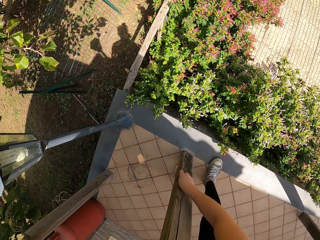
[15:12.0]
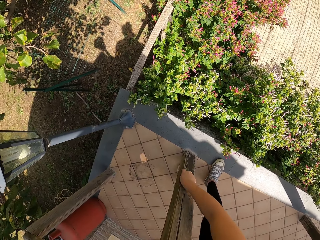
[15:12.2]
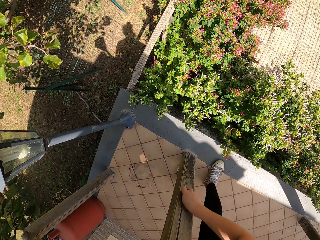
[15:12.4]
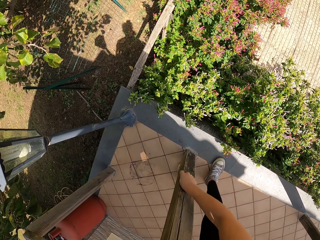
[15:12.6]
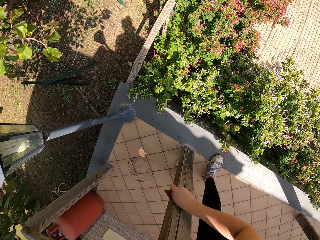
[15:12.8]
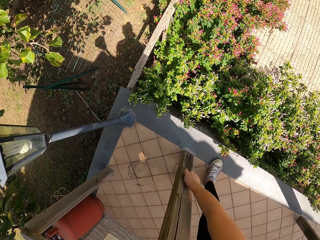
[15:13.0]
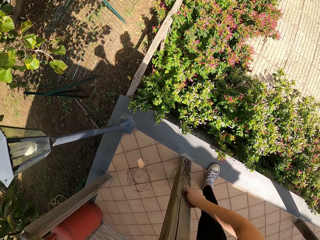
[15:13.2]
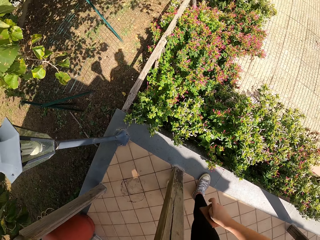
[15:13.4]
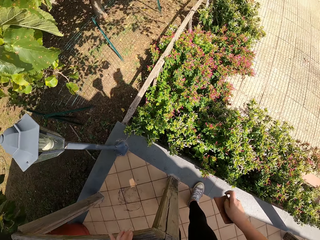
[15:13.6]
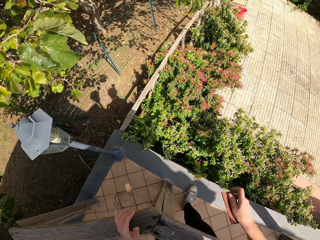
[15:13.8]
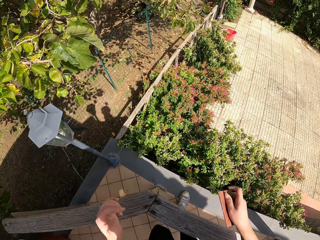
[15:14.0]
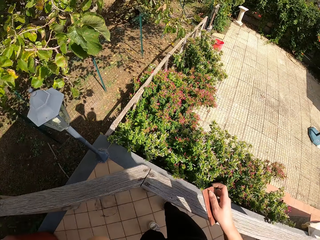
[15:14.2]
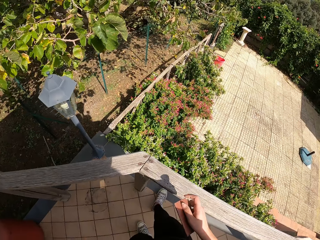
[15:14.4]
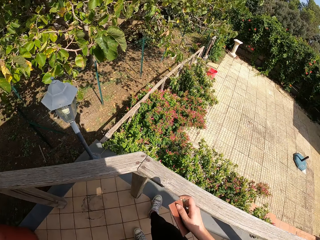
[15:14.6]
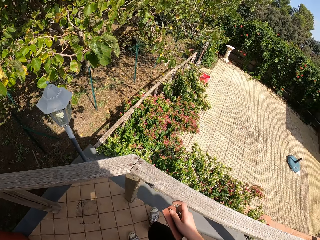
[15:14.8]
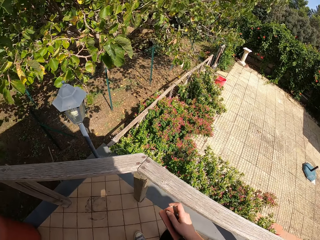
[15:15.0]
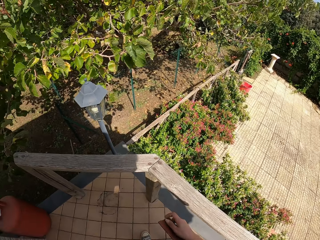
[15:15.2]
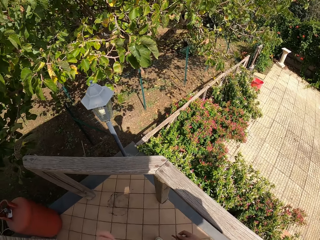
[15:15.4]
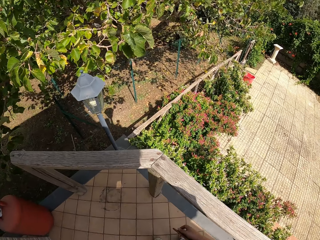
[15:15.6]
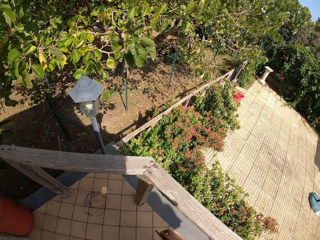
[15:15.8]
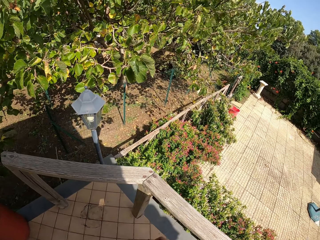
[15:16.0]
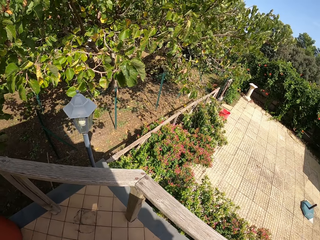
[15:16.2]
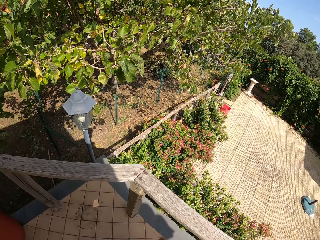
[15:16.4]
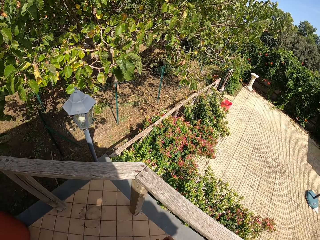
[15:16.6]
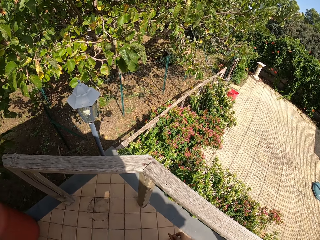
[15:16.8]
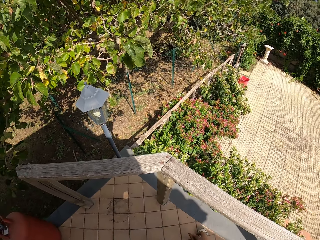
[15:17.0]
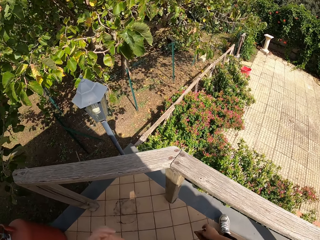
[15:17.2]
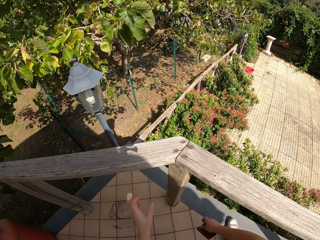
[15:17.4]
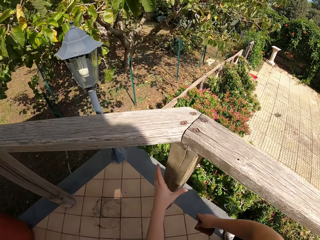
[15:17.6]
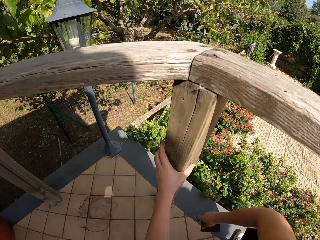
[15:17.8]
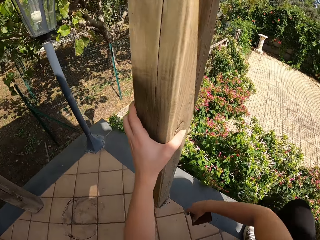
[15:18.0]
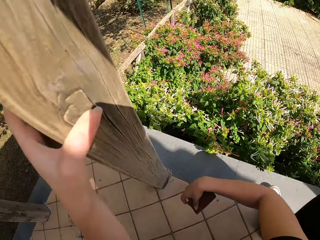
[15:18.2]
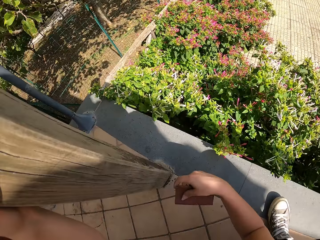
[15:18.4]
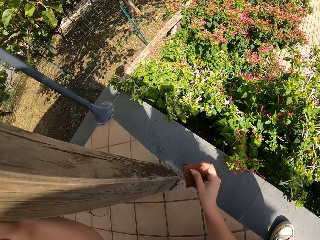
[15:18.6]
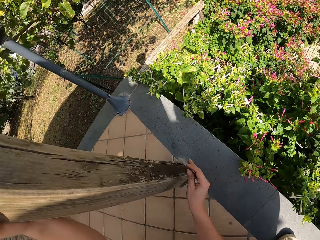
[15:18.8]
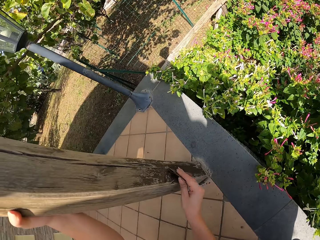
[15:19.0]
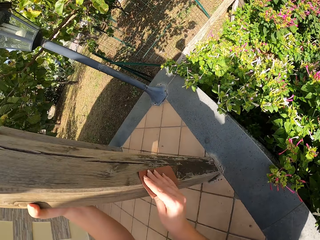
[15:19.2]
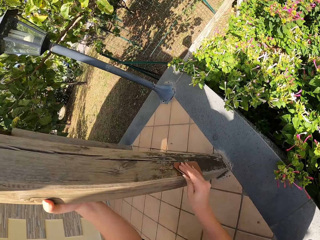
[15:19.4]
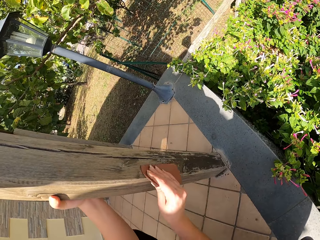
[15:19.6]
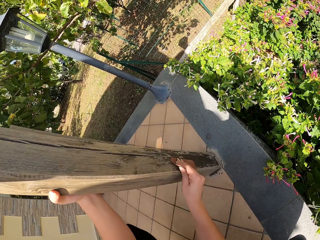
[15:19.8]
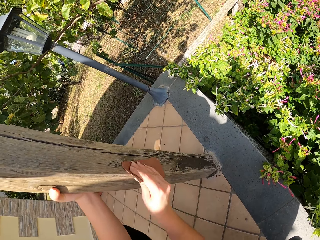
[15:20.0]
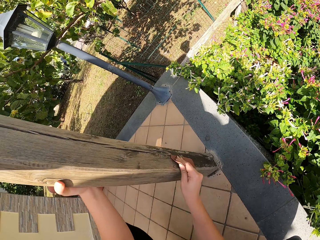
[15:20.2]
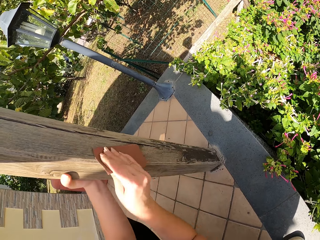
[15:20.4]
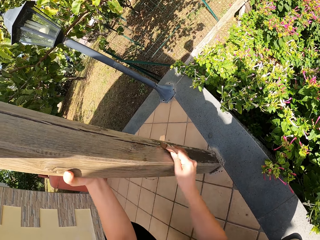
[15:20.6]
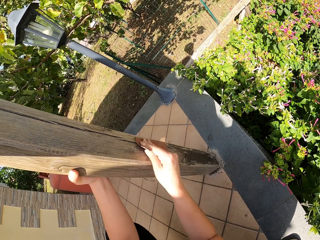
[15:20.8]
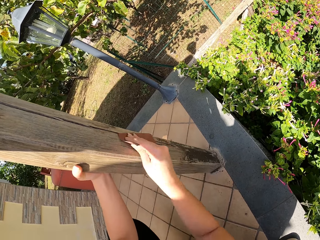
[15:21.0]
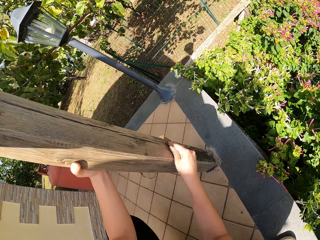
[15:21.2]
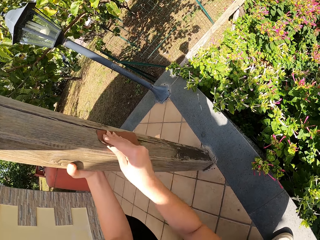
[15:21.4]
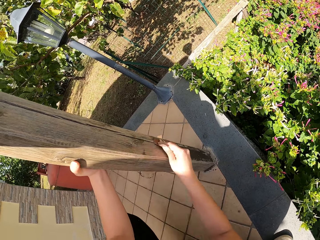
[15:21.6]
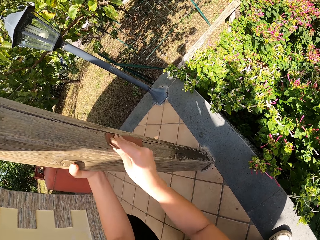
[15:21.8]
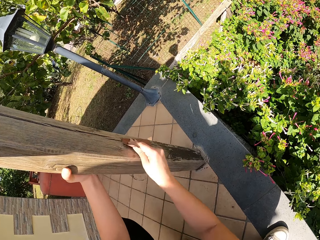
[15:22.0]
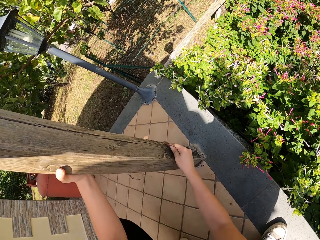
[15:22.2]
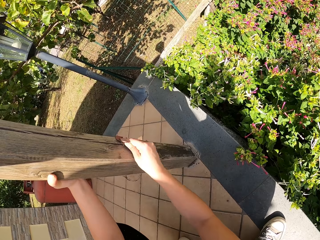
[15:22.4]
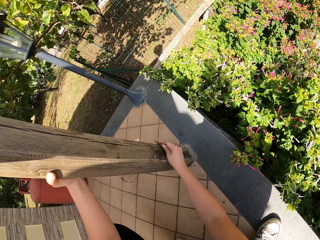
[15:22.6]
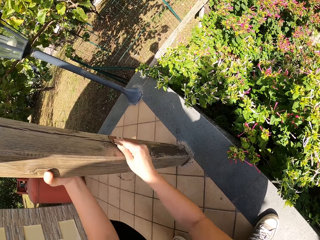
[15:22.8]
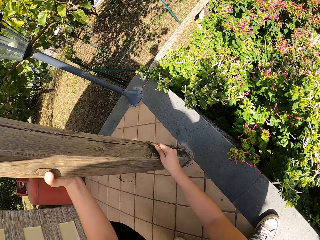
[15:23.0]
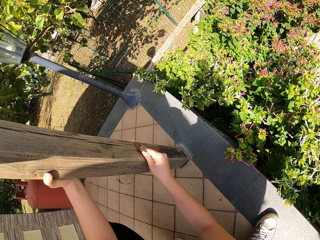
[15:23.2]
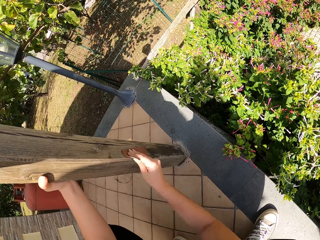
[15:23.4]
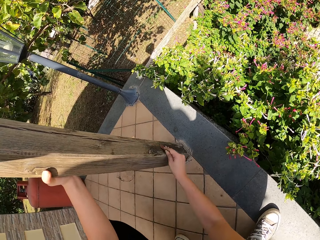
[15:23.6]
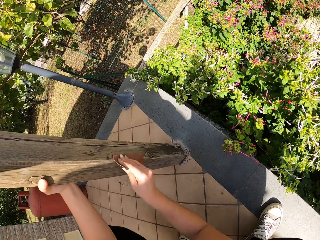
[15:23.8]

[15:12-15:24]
The camera wearer stops scrubbing the frame of wood. They squat. They continue smoothening the wood with the sandpaper.

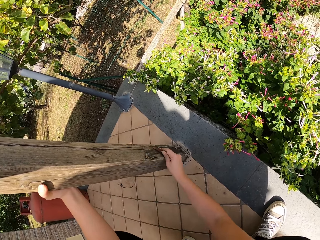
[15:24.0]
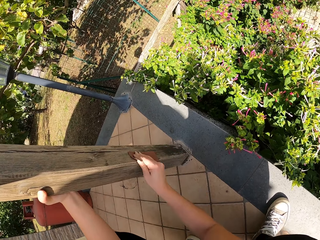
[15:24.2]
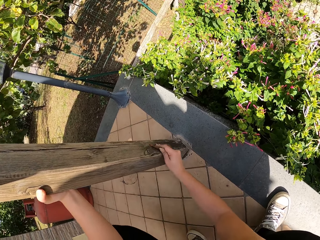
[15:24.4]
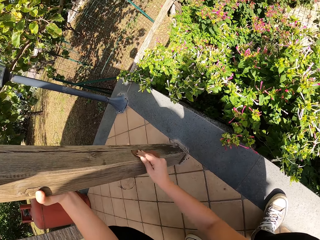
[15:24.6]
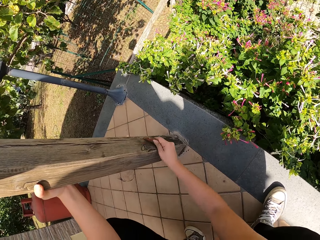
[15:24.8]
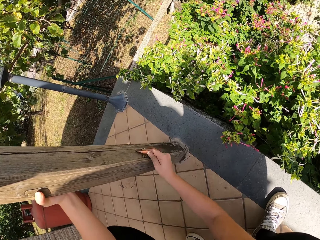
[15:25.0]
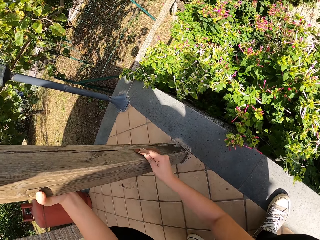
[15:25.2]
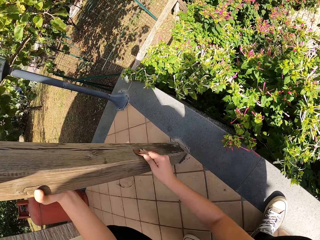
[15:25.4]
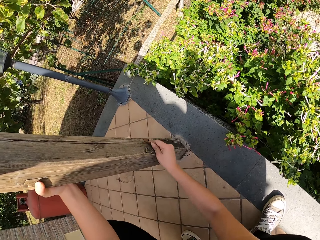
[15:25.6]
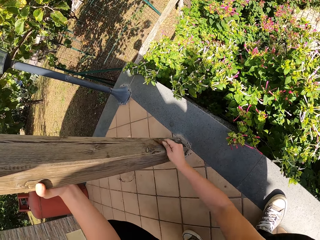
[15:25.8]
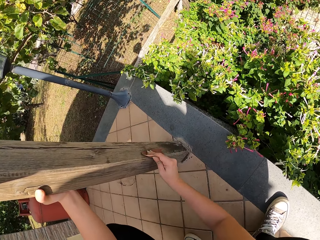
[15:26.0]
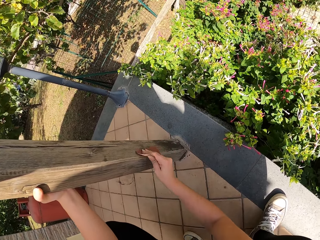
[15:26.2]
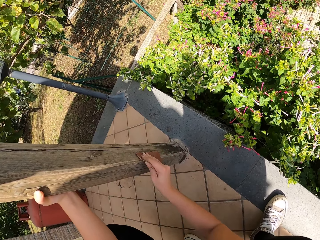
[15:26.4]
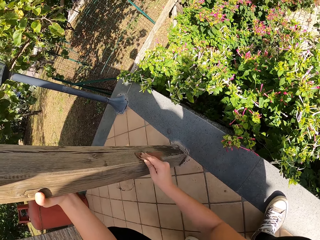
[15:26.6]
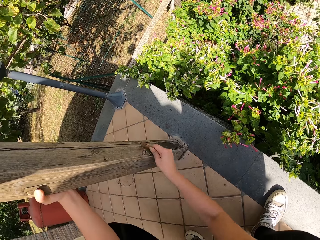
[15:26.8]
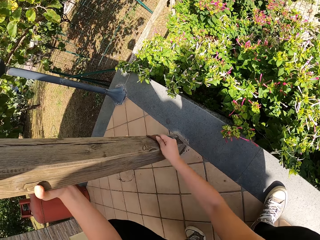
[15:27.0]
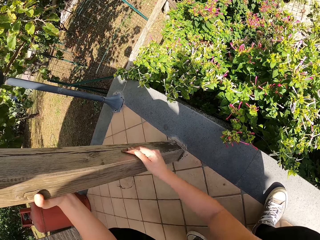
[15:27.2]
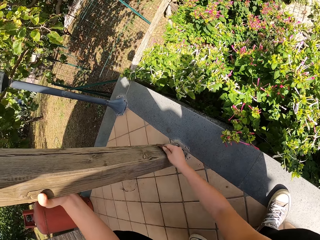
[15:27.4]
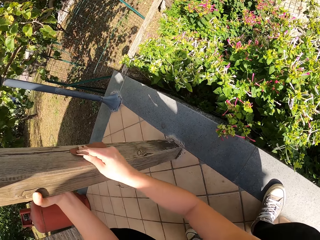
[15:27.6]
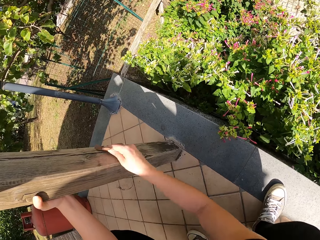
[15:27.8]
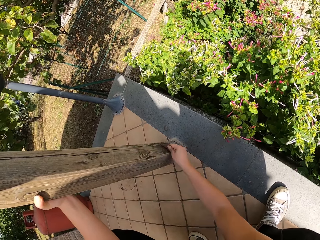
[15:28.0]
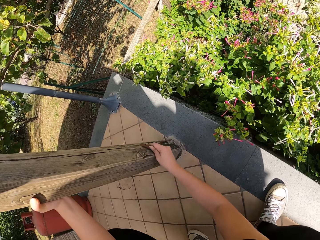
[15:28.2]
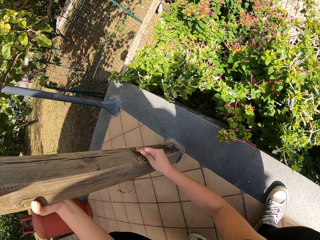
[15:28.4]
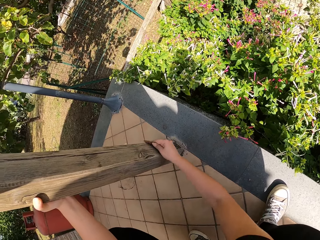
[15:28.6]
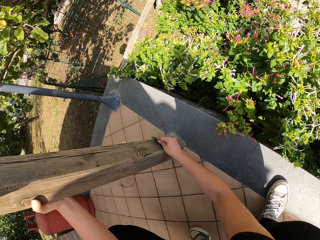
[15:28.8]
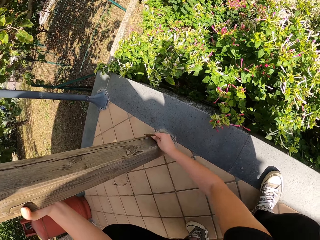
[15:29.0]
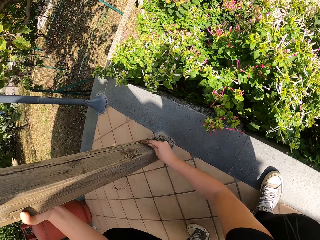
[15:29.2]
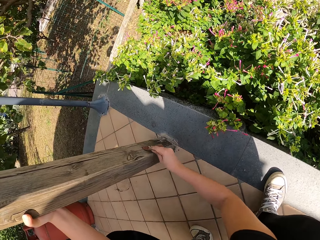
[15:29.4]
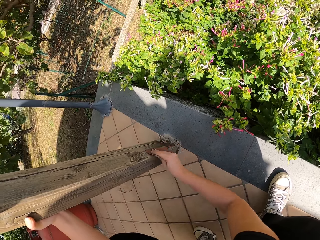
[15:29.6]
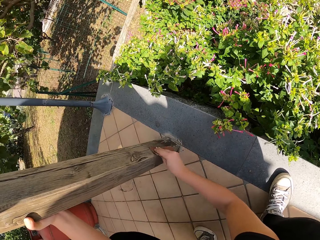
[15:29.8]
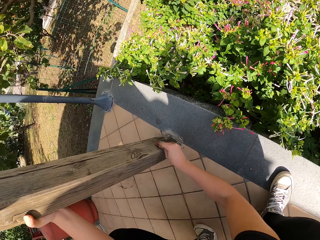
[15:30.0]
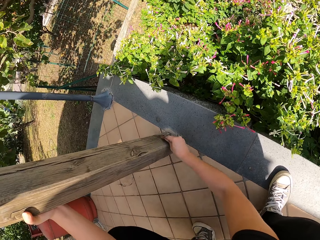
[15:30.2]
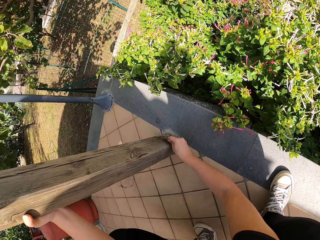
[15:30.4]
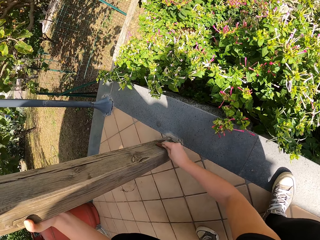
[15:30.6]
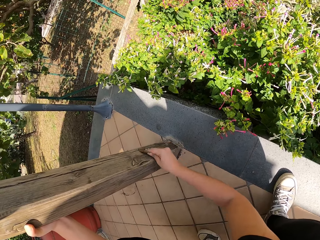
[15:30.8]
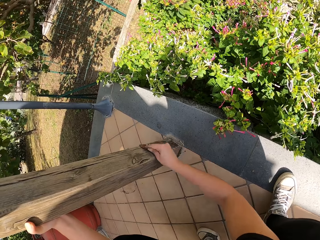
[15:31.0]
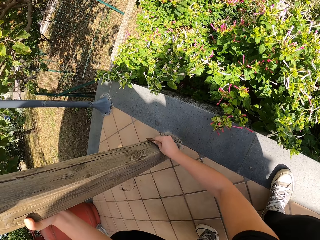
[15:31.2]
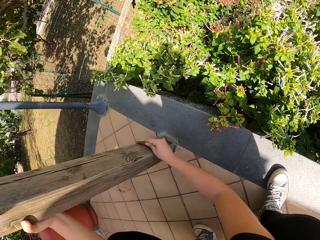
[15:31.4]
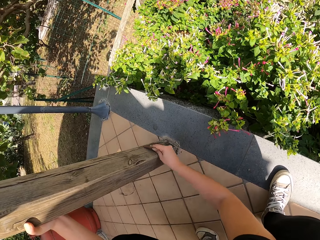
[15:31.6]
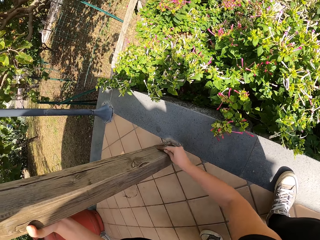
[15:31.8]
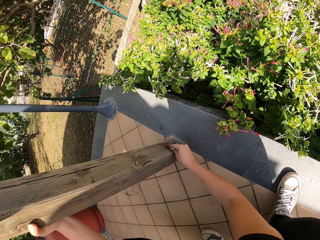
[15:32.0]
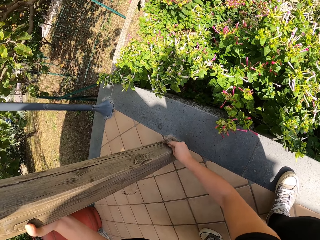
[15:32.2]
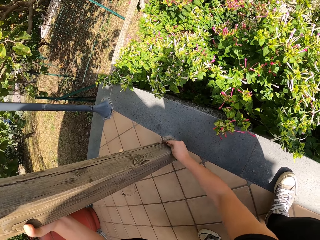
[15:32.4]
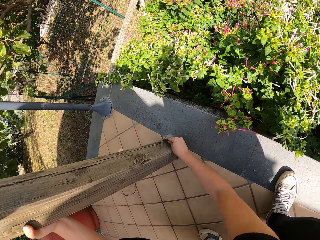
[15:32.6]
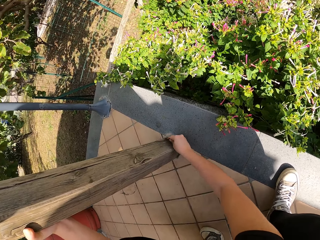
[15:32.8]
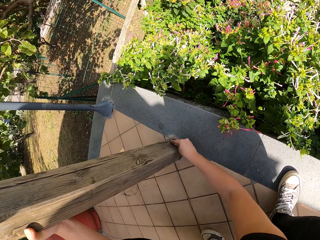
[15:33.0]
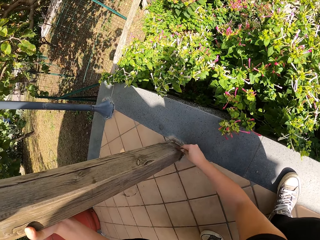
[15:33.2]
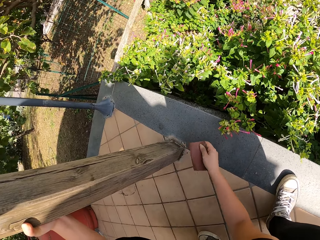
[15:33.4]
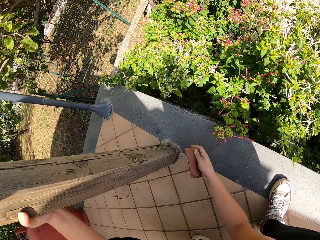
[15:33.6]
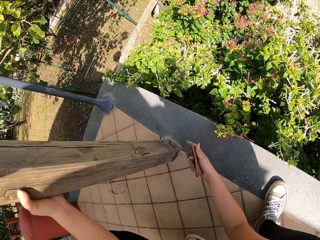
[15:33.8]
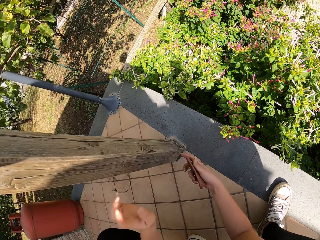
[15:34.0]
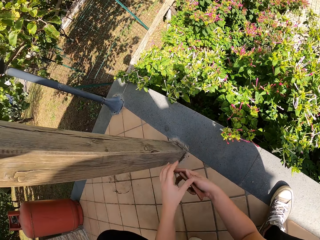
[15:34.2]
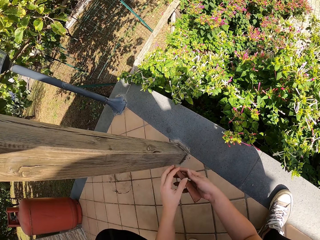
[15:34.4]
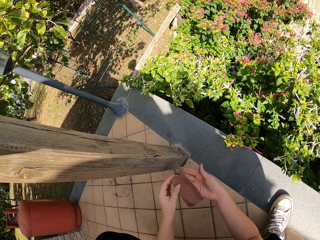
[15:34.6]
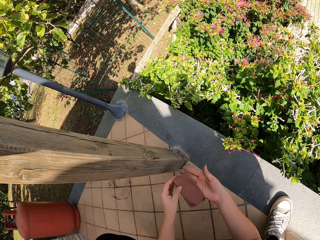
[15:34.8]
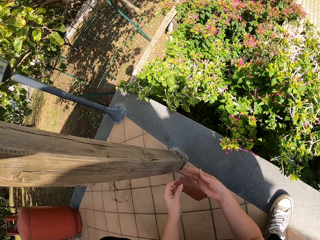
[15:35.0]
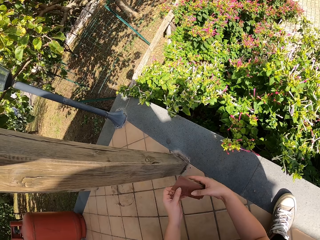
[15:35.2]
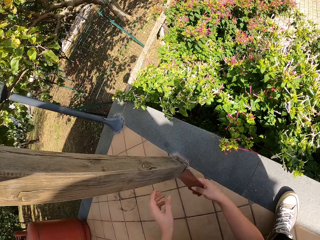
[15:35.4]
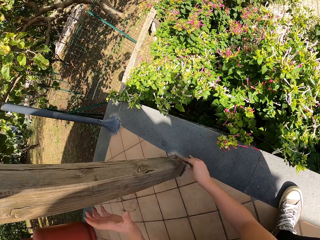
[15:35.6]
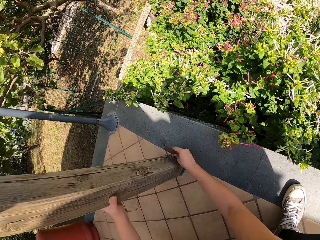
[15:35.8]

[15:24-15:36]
The camera wearer stops scrubbing the frame of wood. She adjusts handling of the sandpaper. She touches the sandpaper with her two hands.
